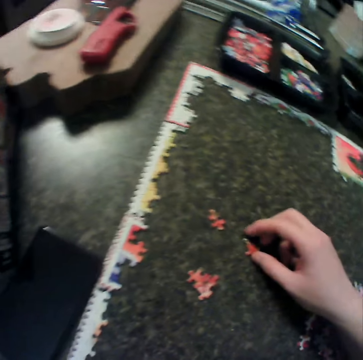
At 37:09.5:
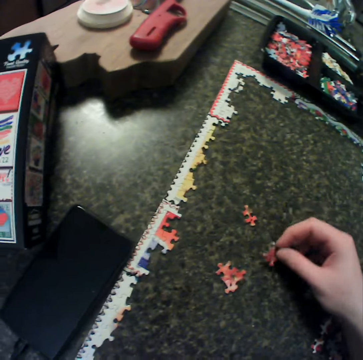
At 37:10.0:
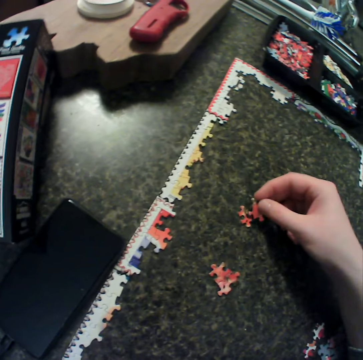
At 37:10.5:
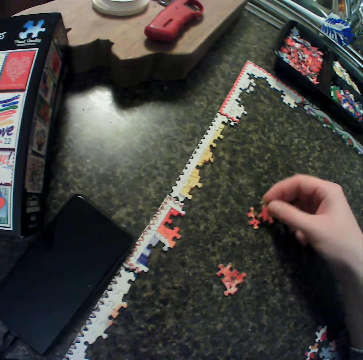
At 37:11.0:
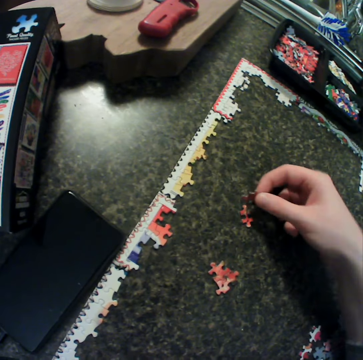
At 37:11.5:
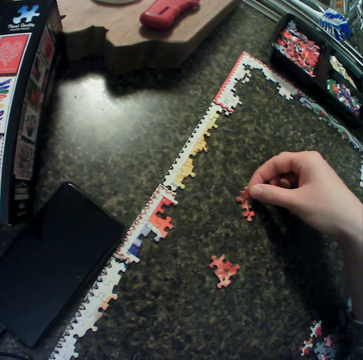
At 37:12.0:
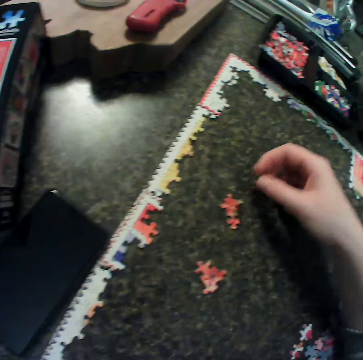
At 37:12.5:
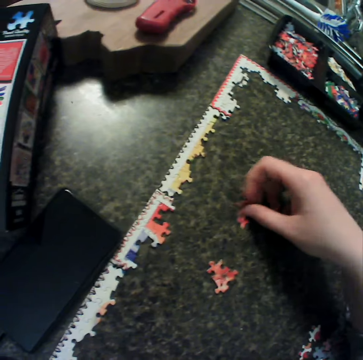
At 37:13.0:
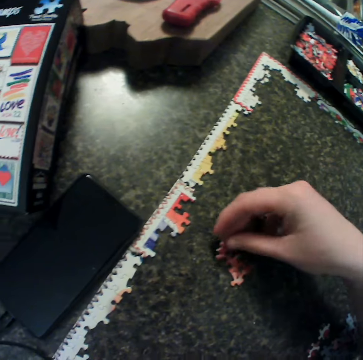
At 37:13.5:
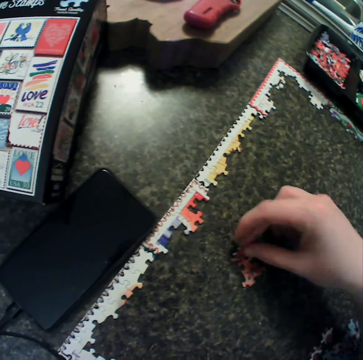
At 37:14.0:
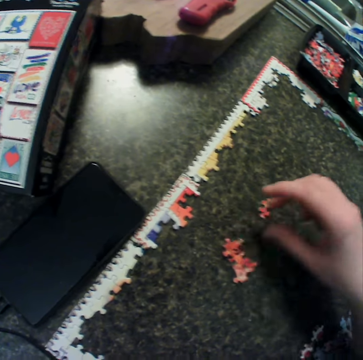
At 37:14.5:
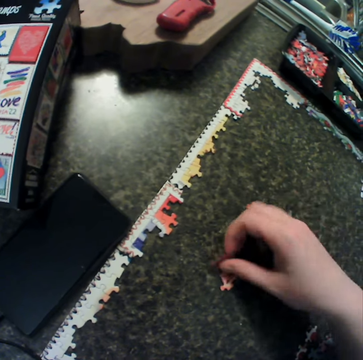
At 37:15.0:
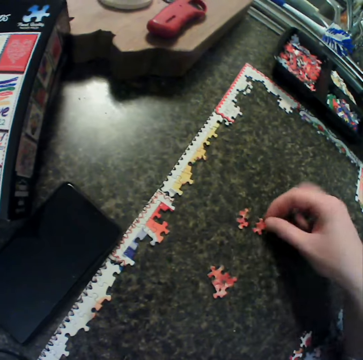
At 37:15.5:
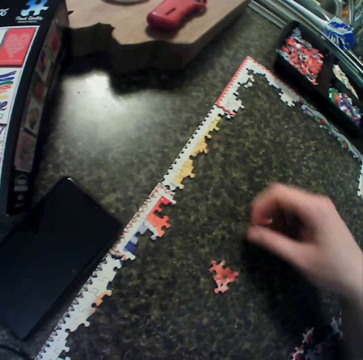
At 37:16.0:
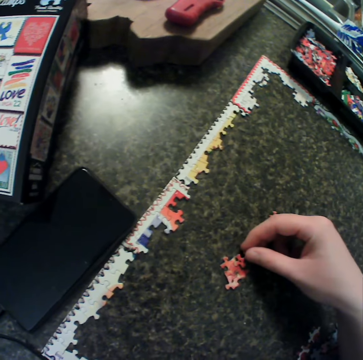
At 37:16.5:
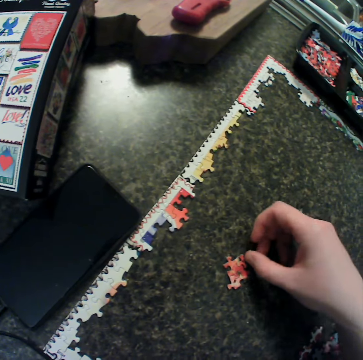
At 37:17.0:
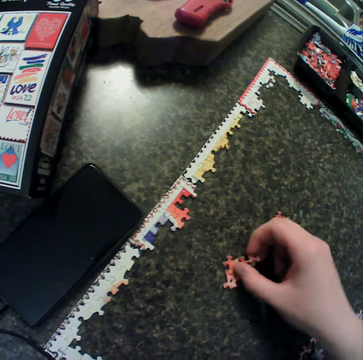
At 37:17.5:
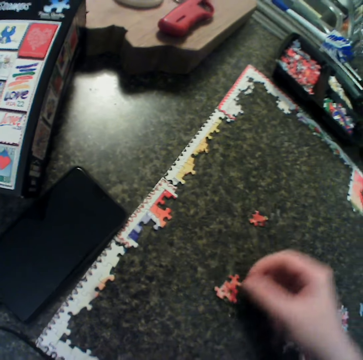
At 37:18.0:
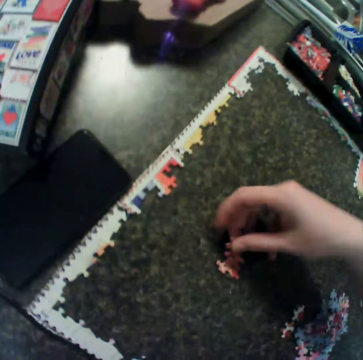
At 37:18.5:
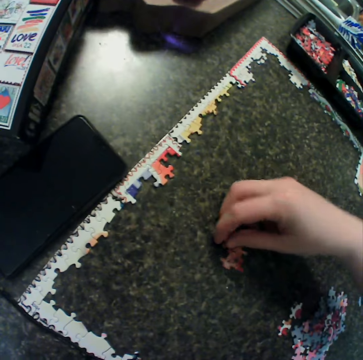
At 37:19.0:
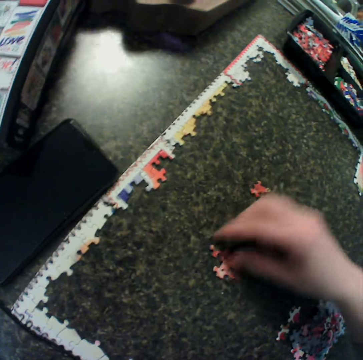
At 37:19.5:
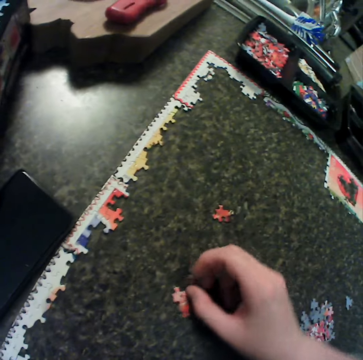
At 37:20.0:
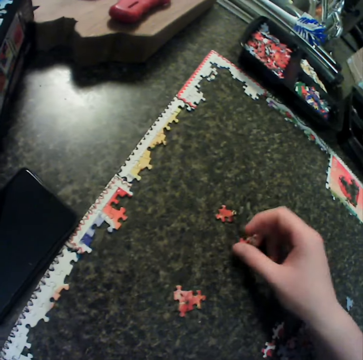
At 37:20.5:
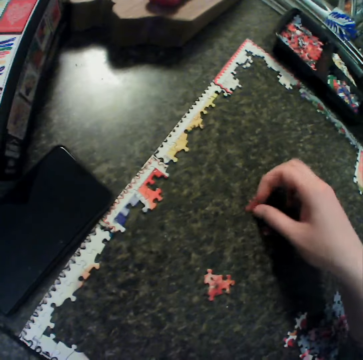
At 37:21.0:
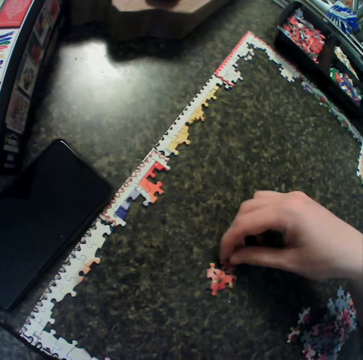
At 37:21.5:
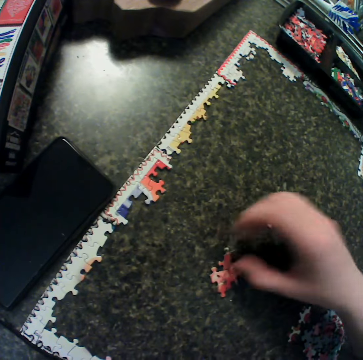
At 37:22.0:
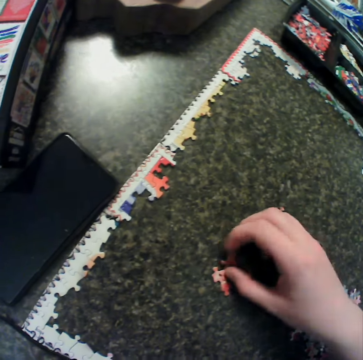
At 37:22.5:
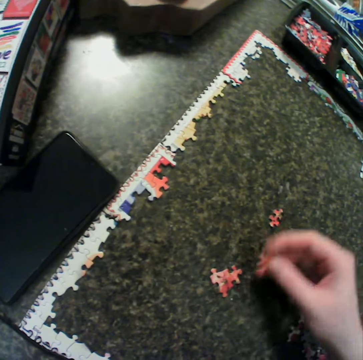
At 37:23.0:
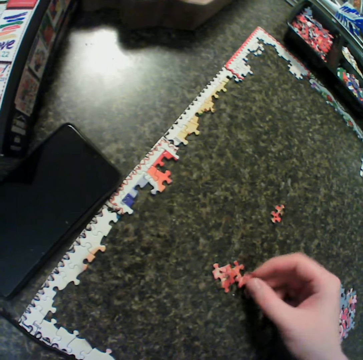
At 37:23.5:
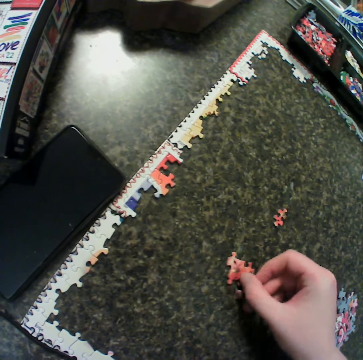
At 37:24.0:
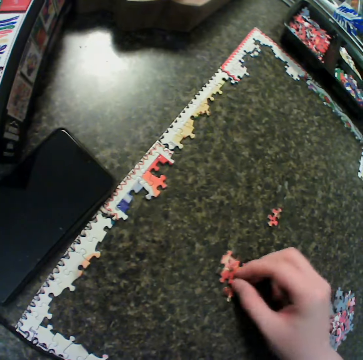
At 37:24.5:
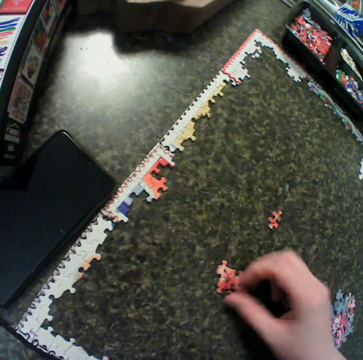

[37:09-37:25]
The camera wearer picks up a piece from the table. They fit the puzzle pieces. They move the puzzle piece away. They turn the puzzle piece. They fix the piece with the rest. They pick up the puzzle piece. They fit the puzzle piece. They pick up the puzzle piece. They drop the puzzle piece. They pick up the puzzle piece. They fit the puzzle piece. They separate the puzzle pieces. They fit the puzzle piece. They separate the puzzle piece. They drop the puzzle piece. They pick up the puzzle piece. They fit the puzzle piece. They lift the puzzle piece. They fit the puzzle piece.

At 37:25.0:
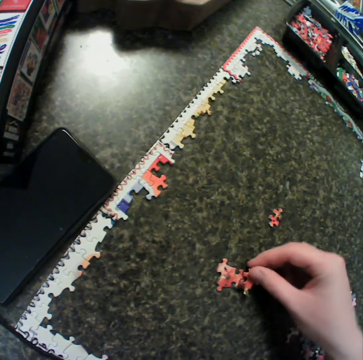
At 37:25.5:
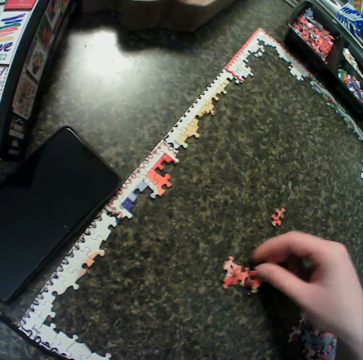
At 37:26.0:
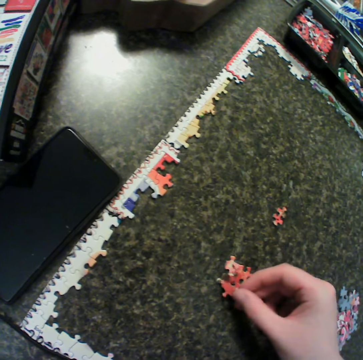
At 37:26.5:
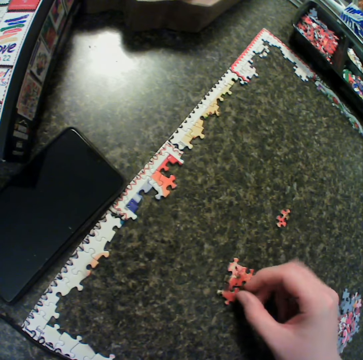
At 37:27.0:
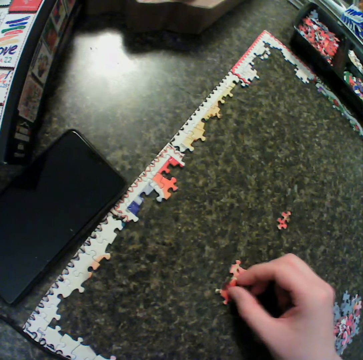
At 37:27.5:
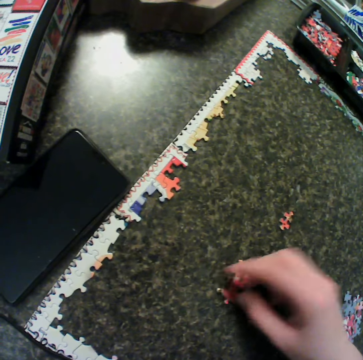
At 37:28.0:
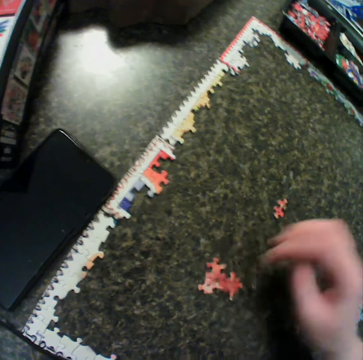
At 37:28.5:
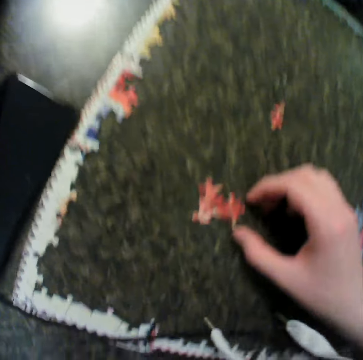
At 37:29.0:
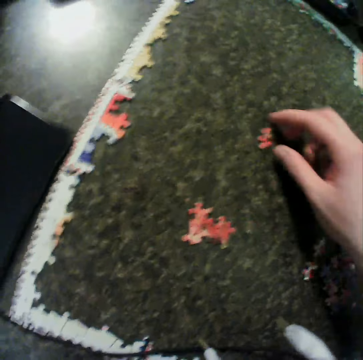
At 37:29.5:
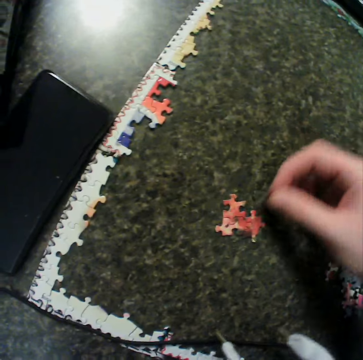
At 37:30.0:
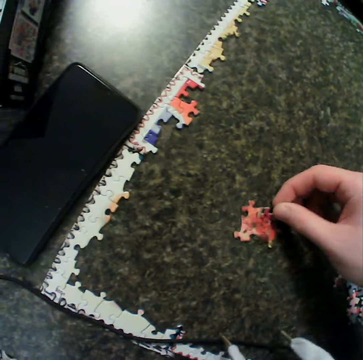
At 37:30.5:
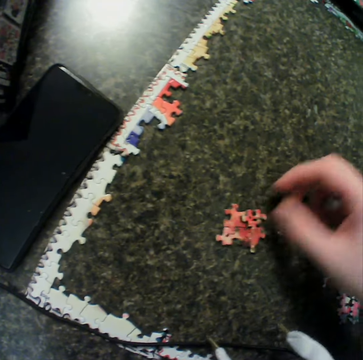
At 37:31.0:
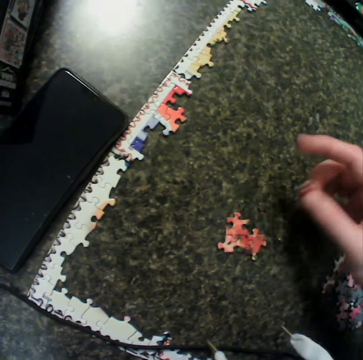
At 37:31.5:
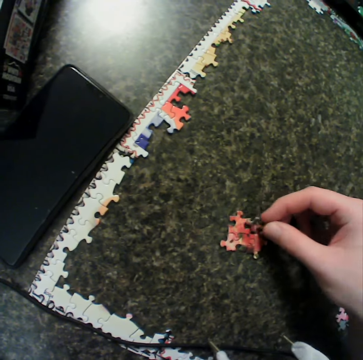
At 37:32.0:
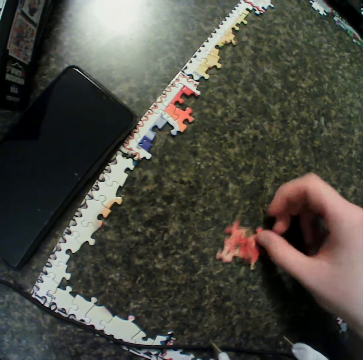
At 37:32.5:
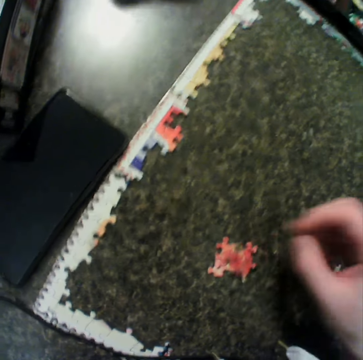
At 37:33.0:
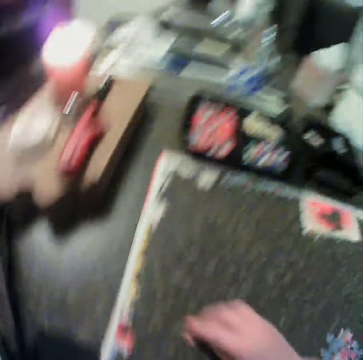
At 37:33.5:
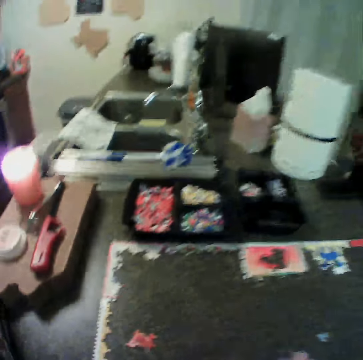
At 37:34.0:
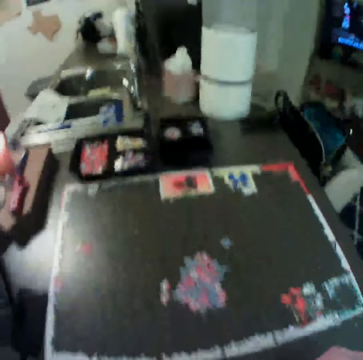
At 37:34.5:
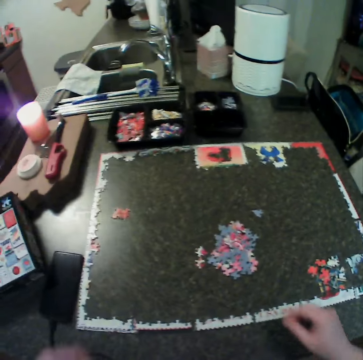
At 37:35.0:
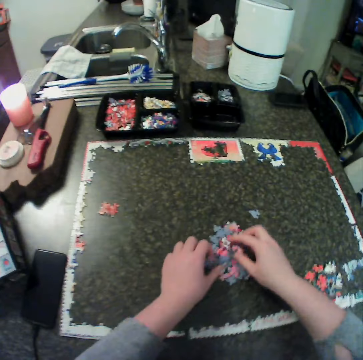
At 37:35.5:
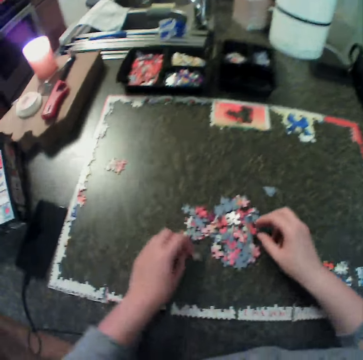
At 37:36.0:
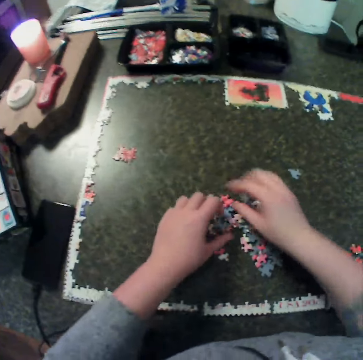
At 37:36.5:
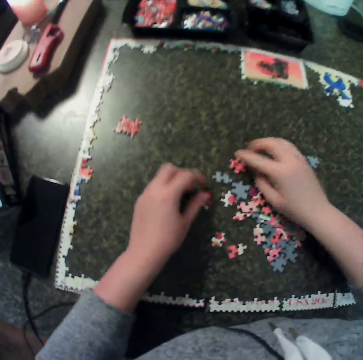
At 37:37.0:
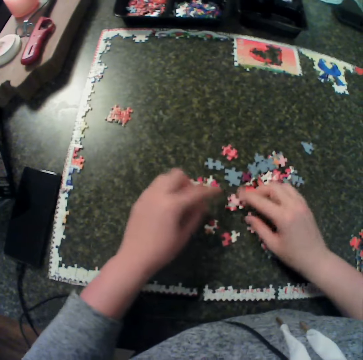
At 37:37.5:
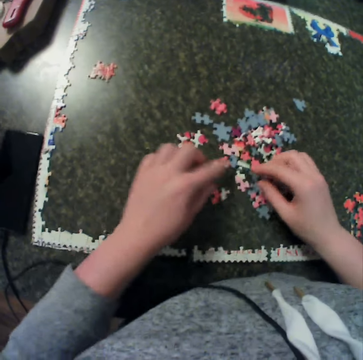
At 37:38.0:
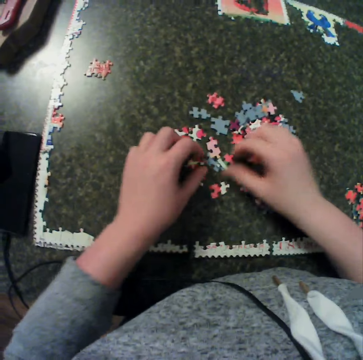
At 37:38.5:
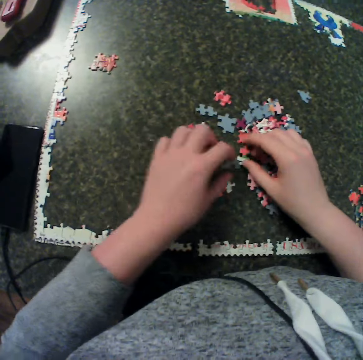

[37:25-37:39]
The camera wearer picks a puzzle piece. They fit the puzzle piece. They move the puzzle piece. They fit the puzzle piece. They turn the puzzle pieces. They touch the puzzle pieces. They pick a puzzle piece from the table. They fix the piece with the rest. They pick a puzzle piece. They fit the puzzle piece. They move the jigsaw puzzle. They spread the puzzle pieces. They arrange some puzzle on the table.

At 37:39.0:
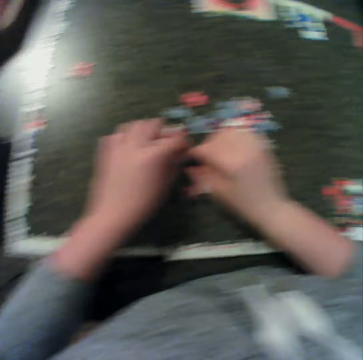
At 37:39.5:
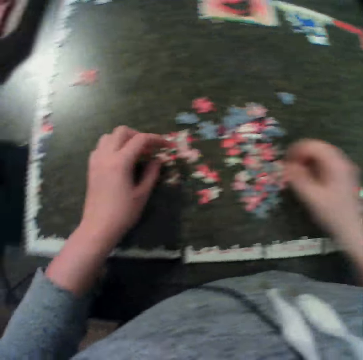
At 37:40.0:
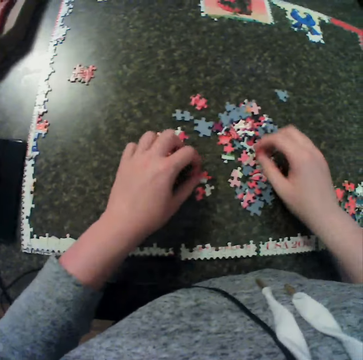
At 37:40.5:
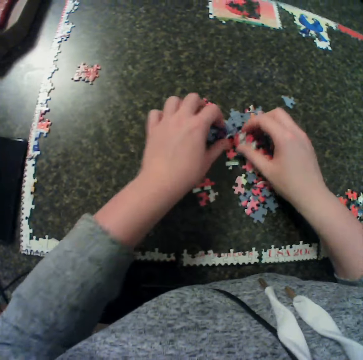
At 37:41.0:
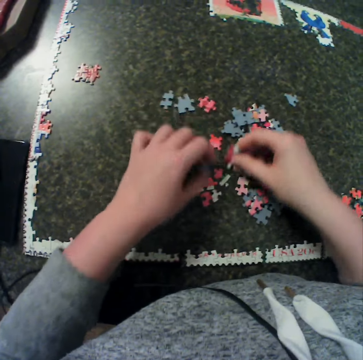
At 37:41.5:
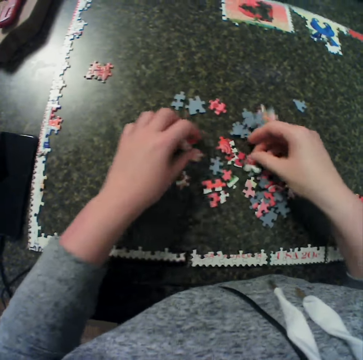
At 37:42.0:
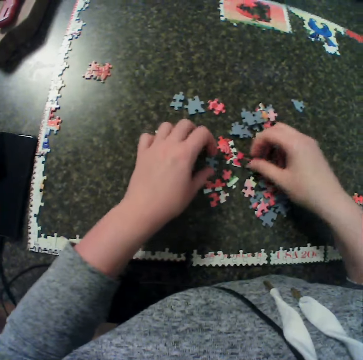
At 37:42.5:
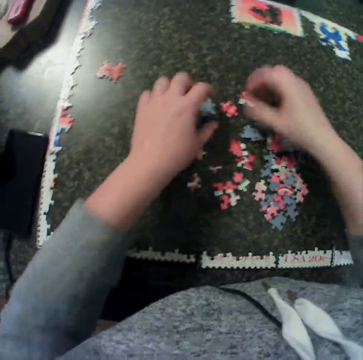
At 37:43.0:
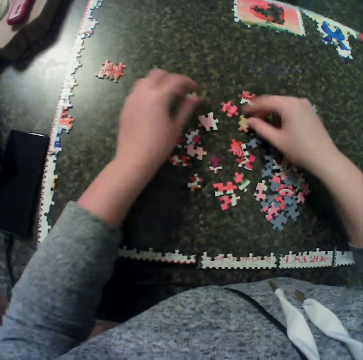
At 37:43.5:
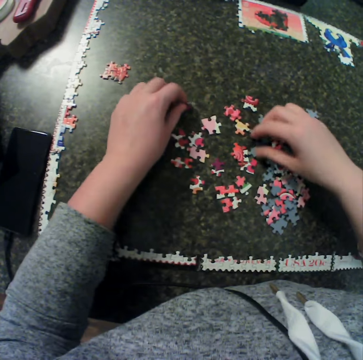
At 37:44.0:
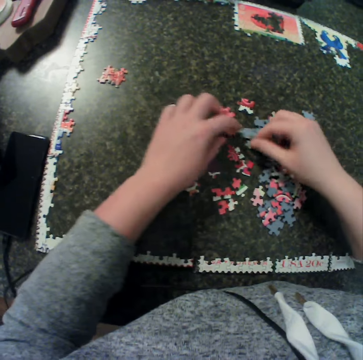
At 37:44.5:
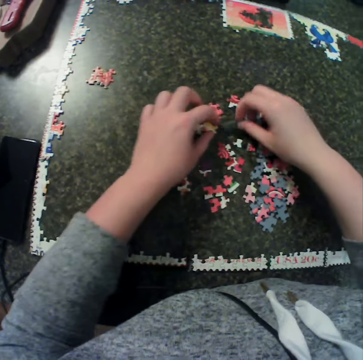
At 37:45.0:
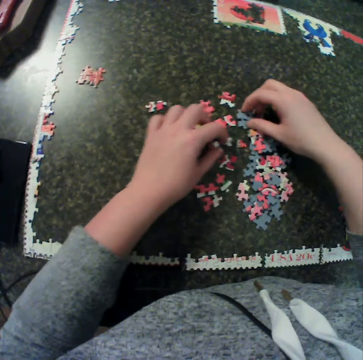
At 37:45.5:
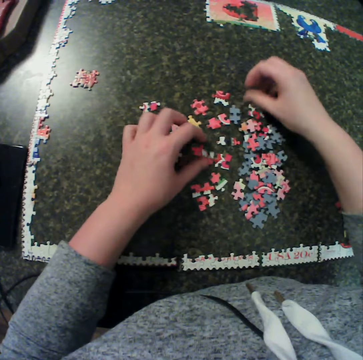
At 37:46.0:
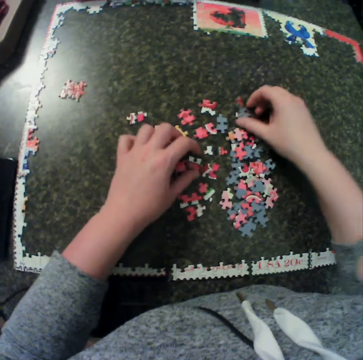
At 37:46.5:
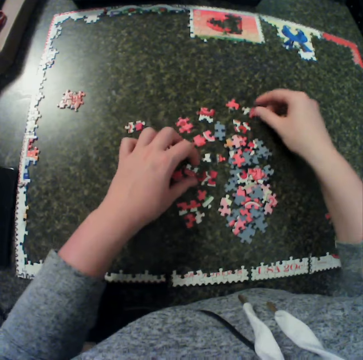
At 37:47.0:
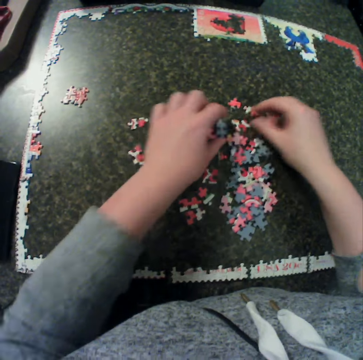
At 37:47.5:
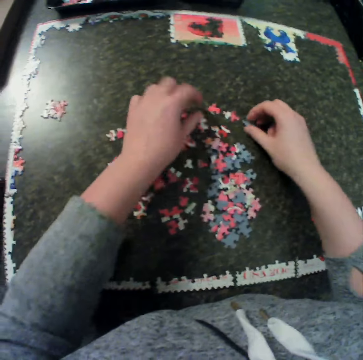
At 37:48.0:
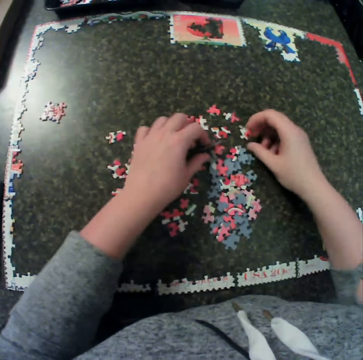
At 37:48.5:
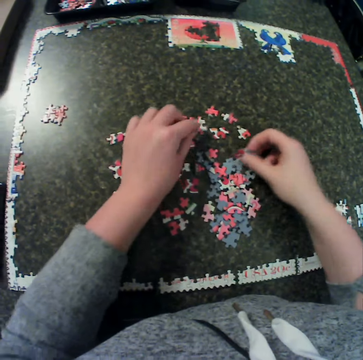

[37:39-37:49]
The camera wearer spreads the puzzle pieces. They move a puzzle piece. They turn the puzzle pieces. They spread the puzzle pieces.
